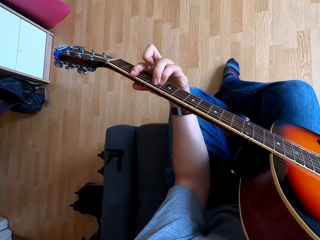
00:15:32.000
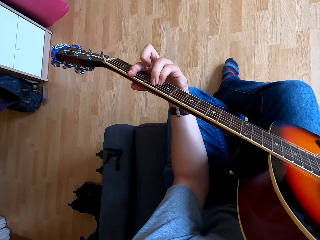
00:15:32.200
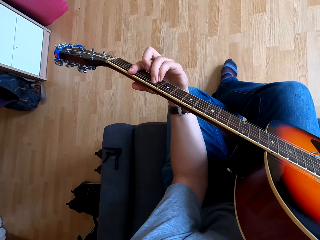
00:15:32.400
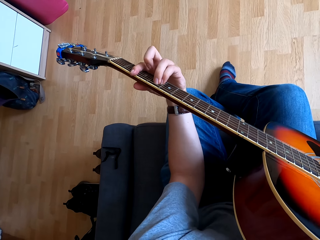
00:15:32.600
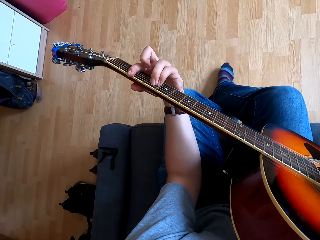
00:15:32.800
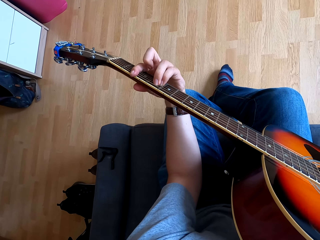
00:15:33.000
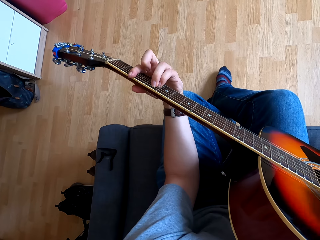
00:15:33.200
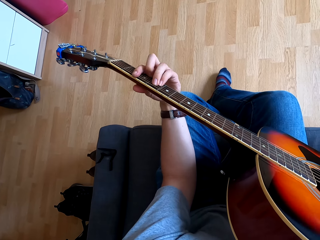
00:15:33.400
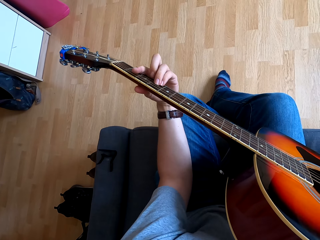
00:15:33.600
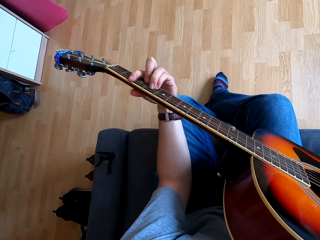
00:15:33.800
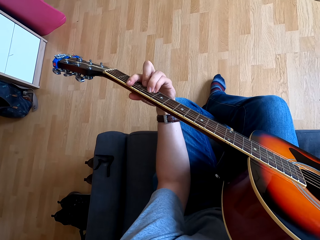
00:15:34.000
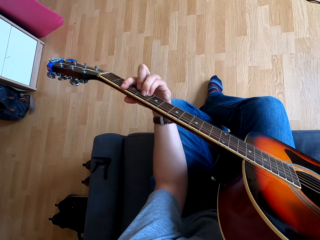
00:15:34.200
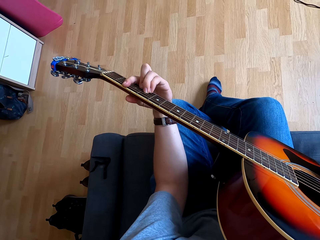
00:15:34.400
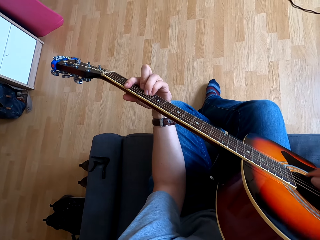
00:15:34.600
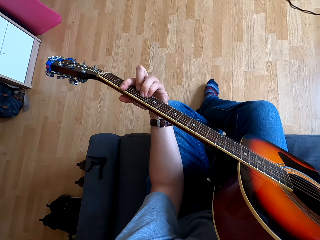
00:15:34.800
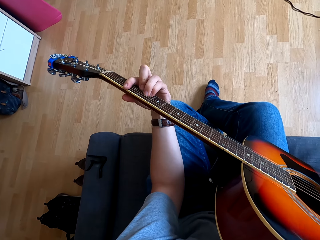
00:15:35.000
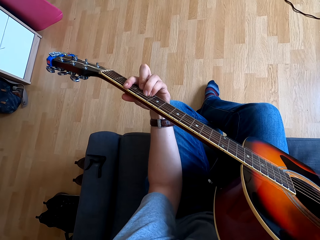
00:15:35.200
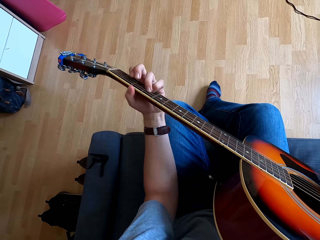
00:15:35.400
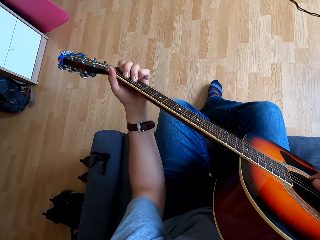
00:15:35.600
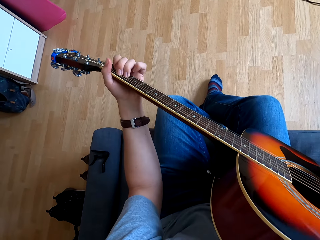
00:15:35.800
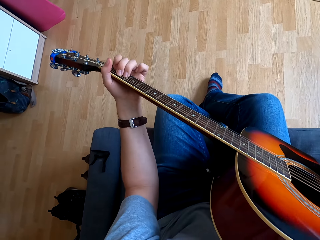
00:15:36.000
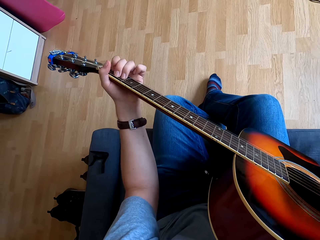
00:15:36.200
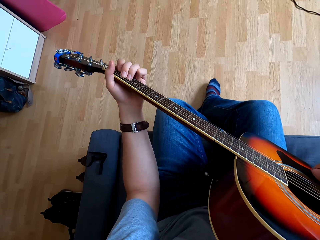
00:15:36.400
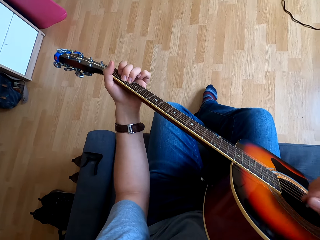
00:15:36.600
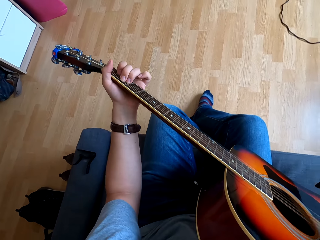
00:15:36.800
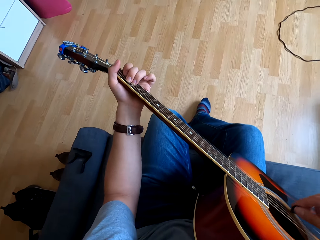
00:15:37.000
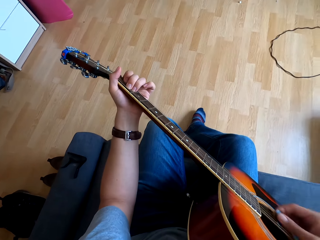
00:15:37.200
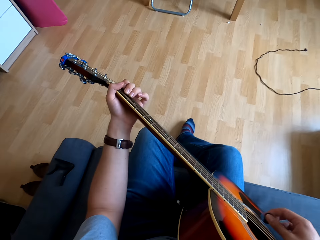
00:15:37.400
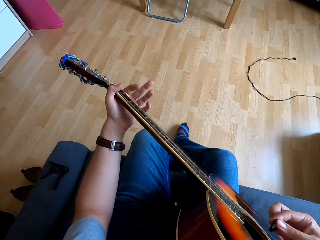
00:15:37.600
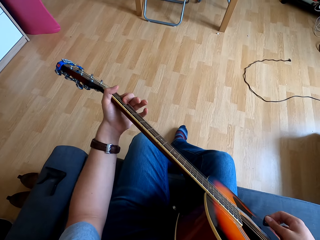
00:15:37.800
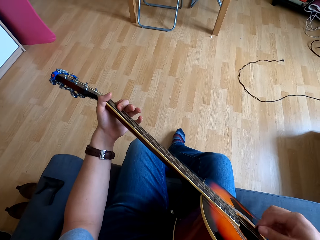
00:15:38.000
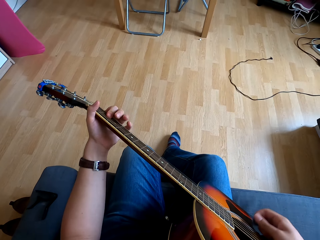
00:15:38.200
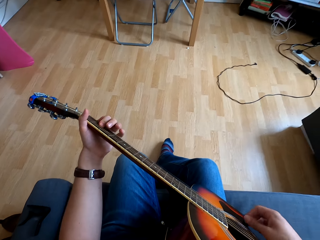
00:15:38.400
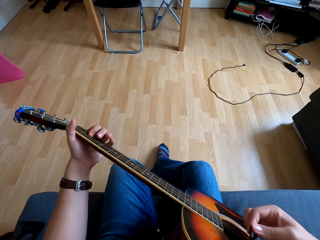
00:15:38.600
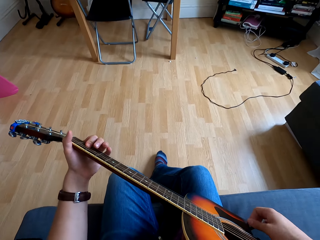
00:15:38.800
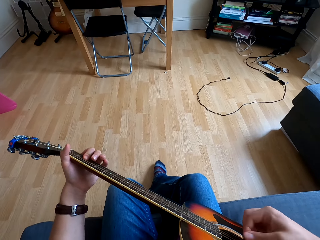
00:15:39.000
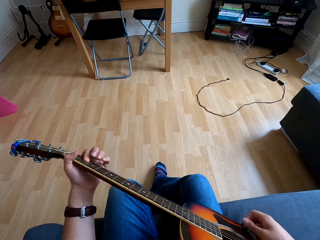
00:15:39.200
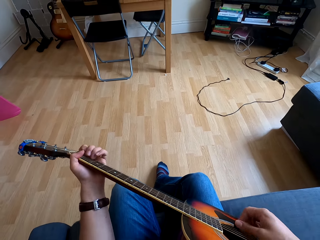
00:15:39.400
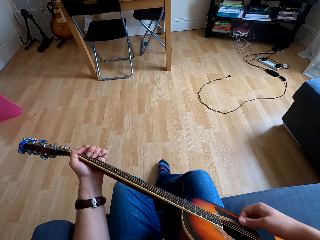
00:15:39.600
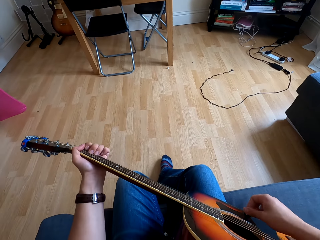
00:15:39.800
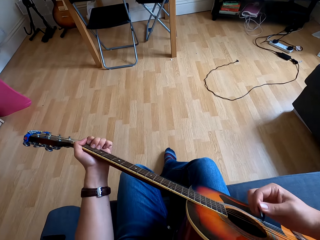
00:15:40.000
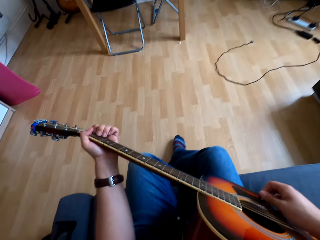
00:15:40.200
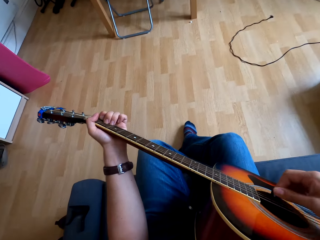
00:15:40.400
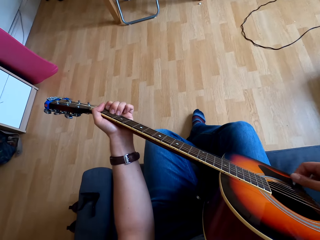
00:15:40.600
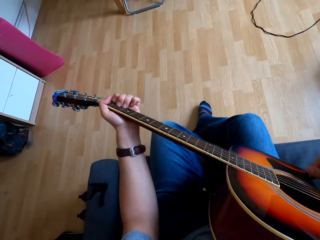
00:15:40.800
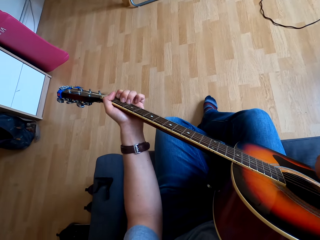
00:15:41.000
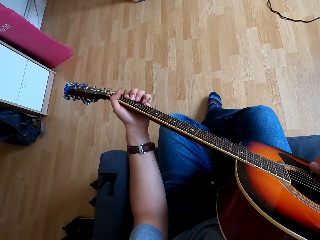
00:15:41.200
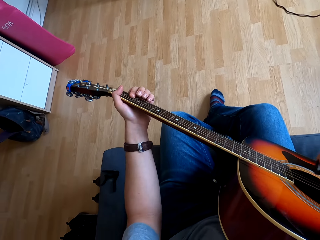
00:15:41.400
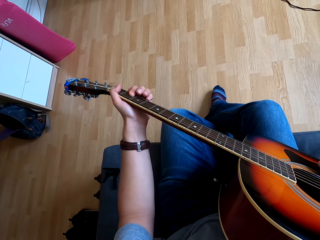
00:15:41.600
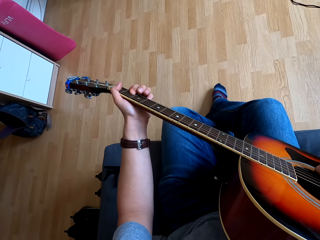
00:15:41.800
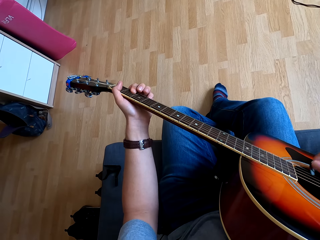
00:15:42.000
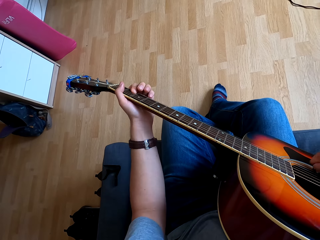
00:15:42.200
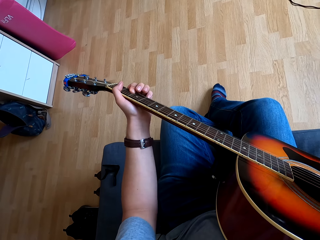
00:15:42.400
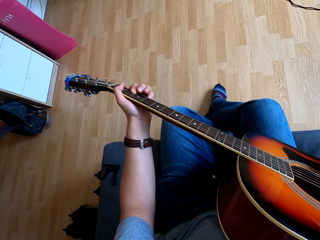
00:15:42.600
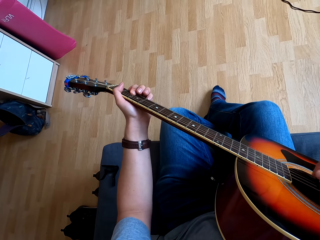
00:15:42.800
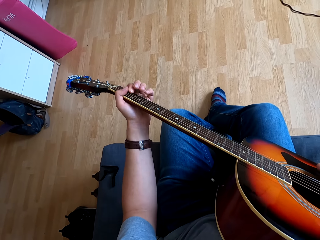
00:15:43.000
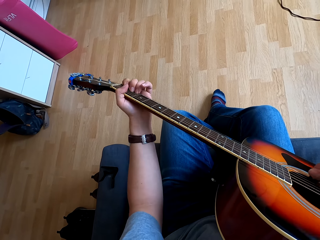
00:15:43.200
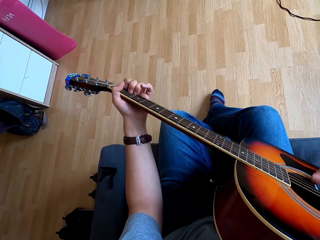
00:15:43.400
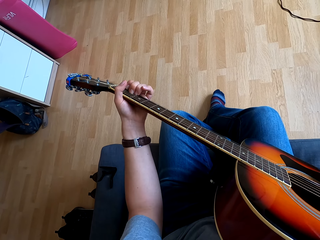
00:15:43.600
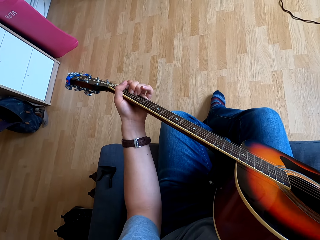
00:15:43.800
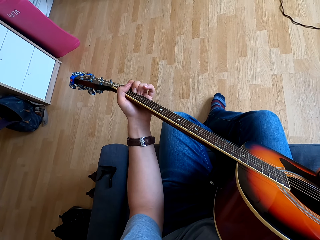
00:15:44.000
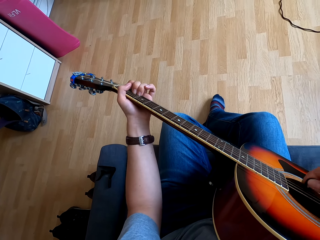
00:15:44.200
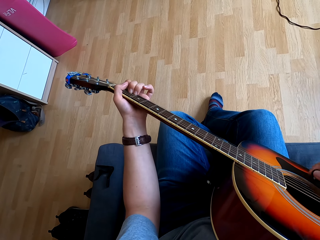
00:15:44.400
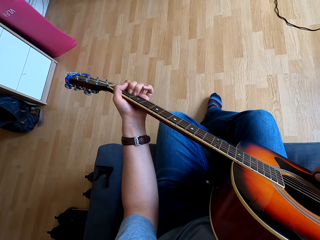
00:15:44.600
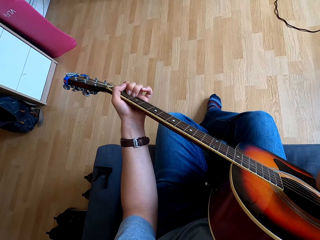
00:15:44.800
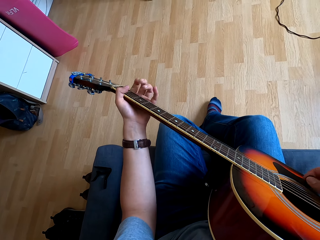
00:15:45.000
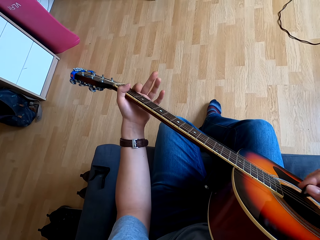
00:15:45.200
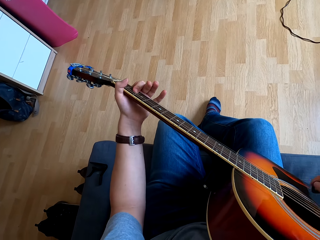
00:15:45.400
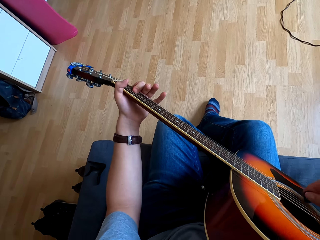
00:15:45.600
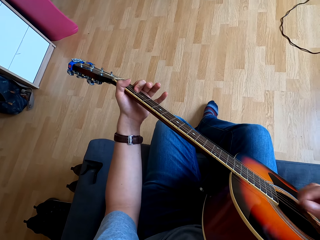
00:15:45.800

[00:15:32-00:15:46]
The camera wearer moves his left hand on the guitar. He plays the guitar. He moves his left hand on the guitar. He plays the guitar. He moves his left hand on the guitar. He plays the guitar. He plays the guitar again. He moves his left hand on the guitar.

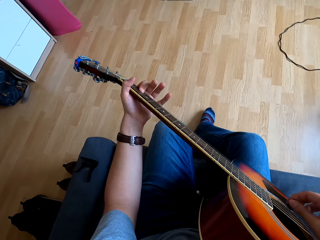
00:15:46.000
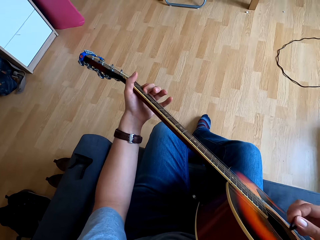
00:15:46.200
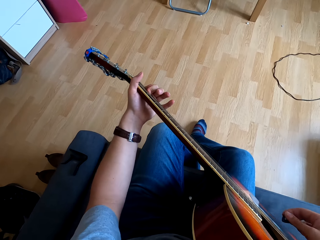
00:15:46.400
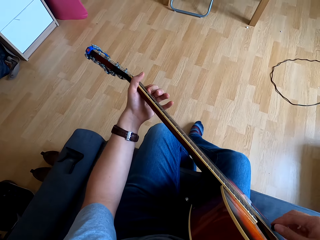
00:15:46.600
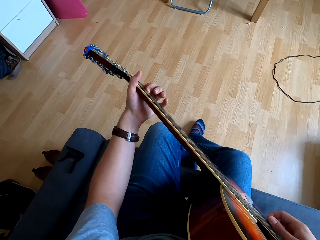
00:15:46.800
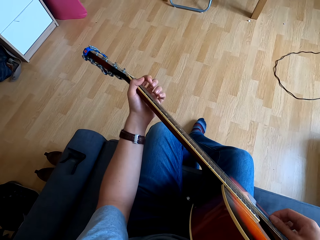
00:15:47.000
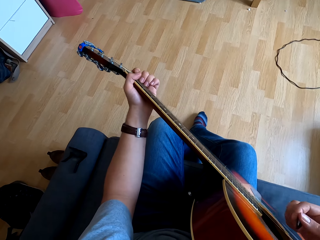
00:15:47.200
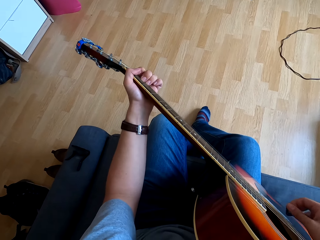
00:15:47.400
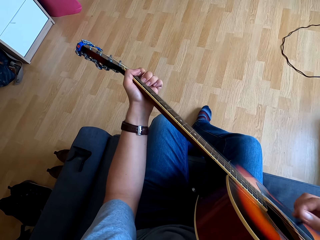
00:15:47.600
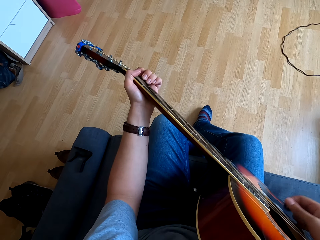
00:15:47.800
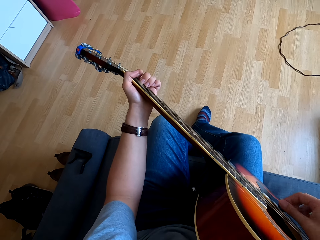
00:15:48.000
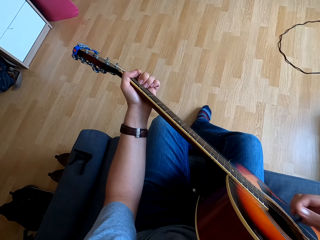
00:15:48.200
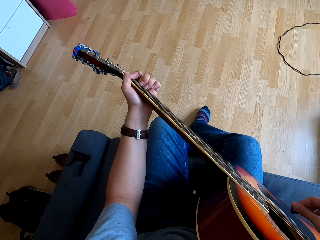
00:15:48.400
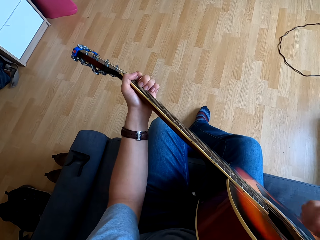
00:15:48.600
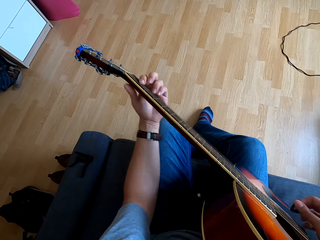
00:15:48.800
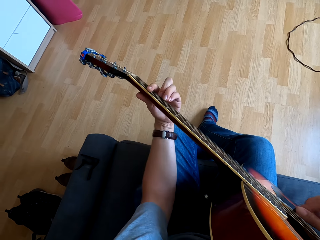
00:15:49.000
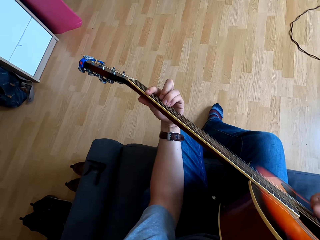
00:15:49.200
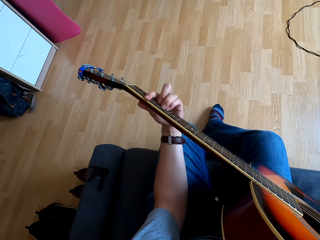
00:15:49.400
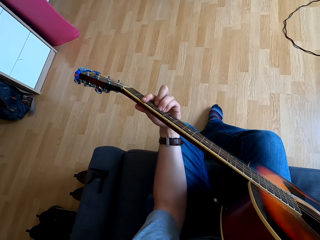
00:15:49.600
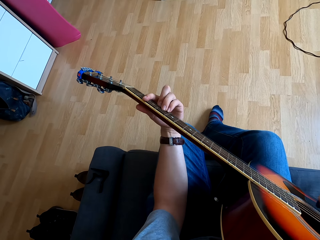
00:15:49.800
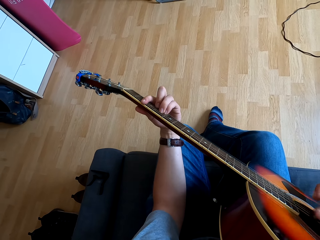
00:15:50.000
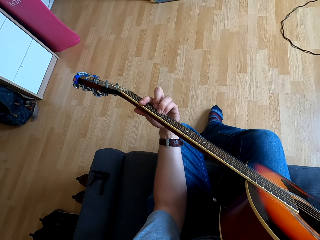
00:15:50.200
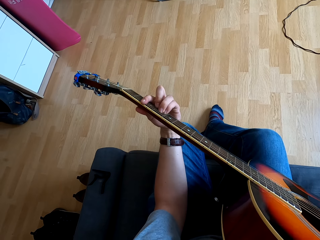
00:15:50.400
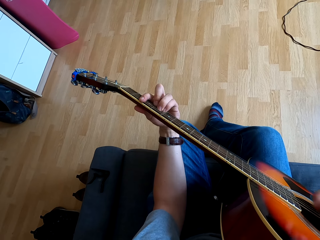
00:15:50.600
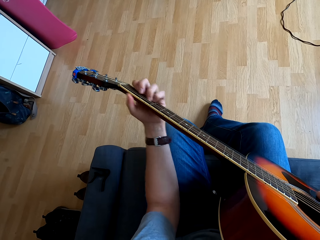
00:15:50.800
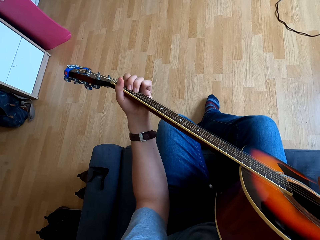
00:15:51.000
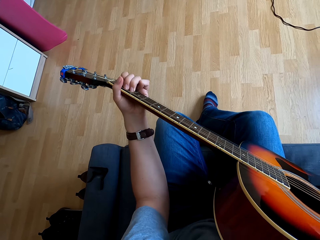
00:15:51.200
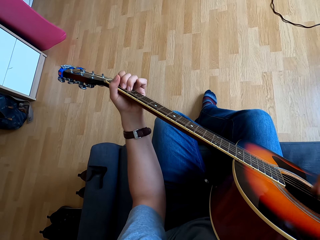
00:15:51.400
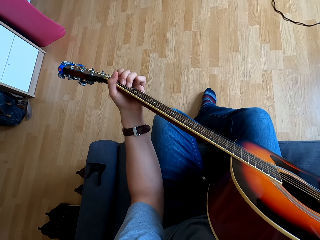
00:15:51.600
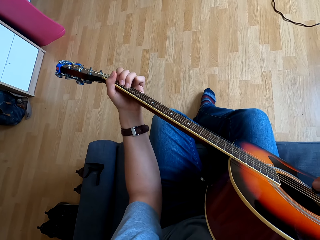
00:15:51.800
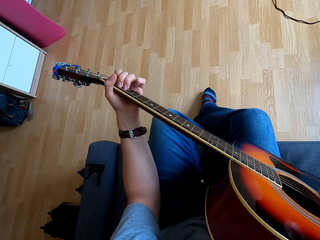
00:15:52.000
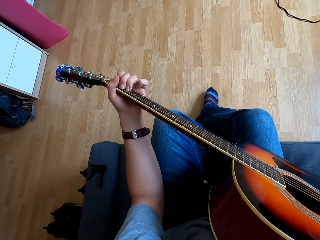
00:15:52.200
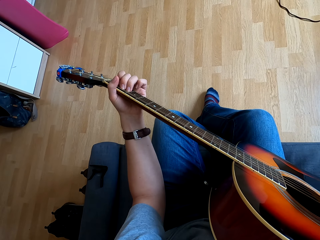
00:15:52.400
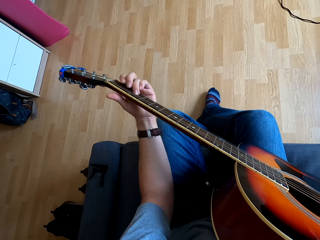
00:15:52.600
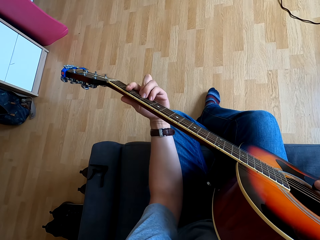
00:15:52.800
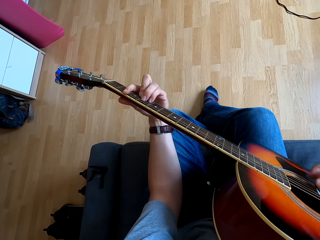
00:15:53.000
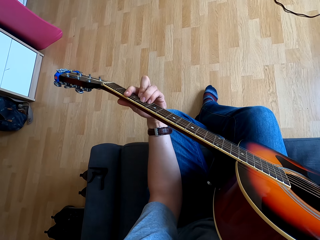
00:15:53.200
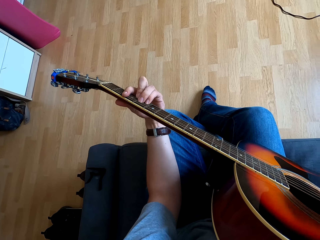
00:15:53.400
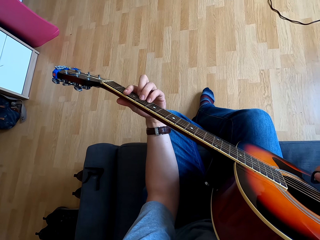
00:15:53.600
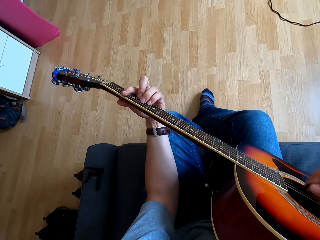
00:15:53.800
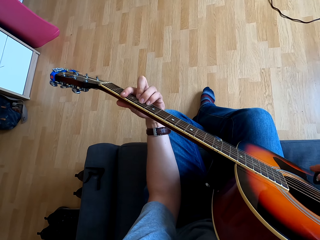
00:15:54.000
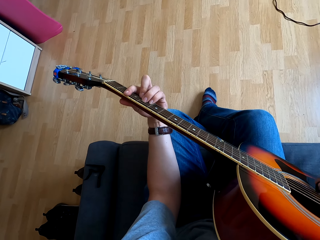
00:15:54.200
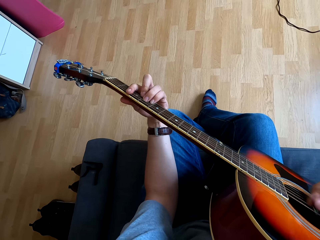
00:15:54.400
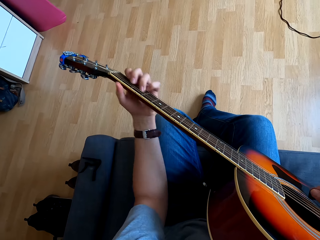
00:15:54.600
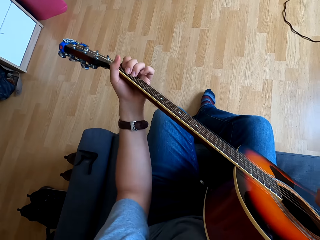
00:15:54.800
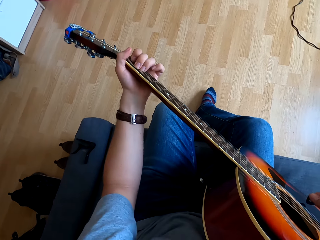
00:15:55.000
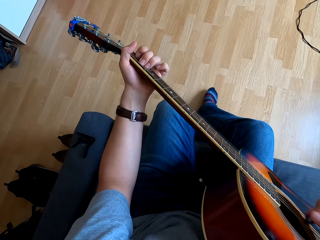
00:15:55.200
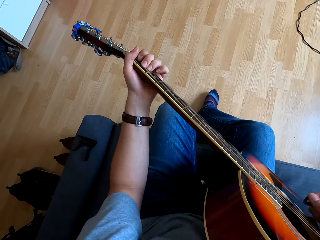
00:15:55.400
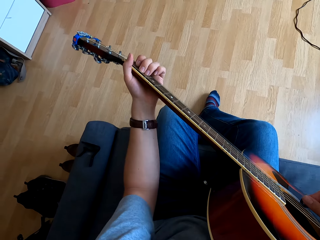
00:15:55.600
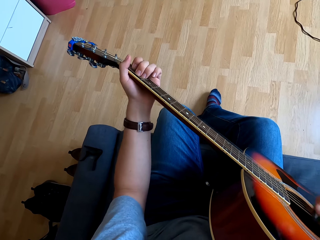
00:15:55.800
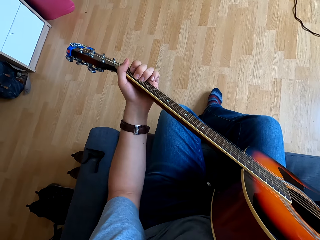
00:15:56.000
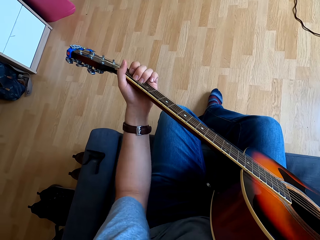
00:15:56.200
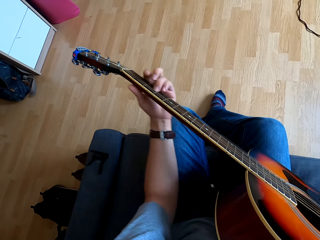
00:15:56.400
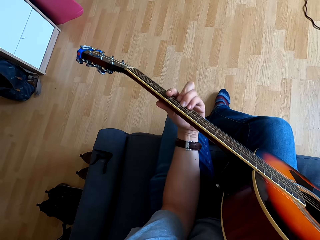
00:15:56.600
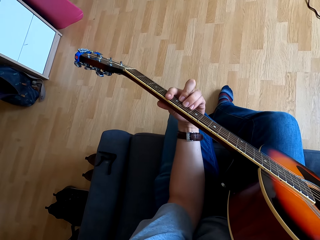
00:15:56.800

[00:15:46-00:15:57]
The camera wearer plays the guitar. He moves his left hand on the guitar. He plays the guitar. He moves his left hand on the guitar. He plays the guitar. He moves his left hand on the guitar. He plays the guitar. He plays the guitar again.
